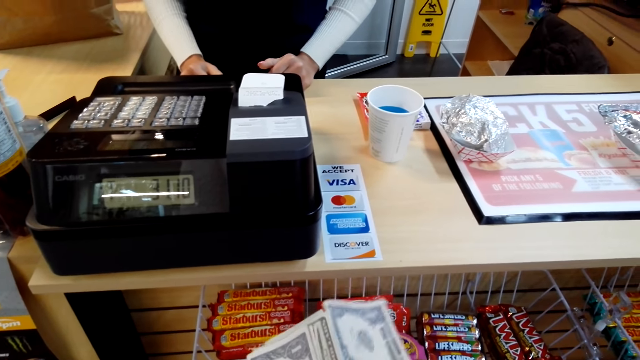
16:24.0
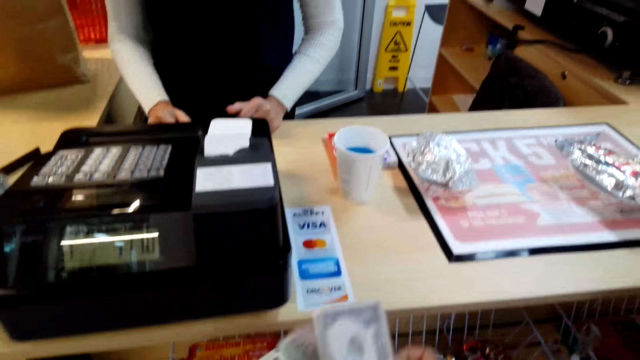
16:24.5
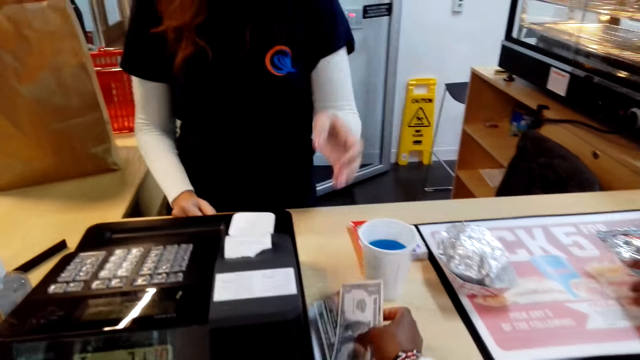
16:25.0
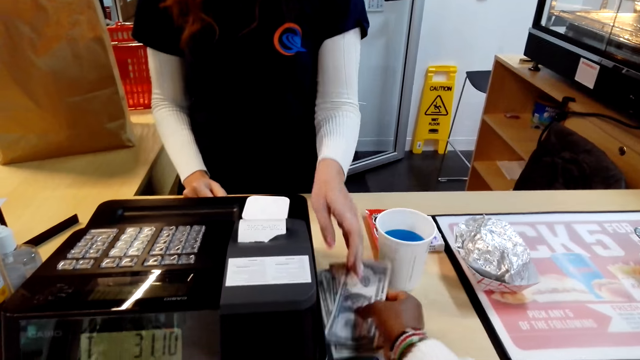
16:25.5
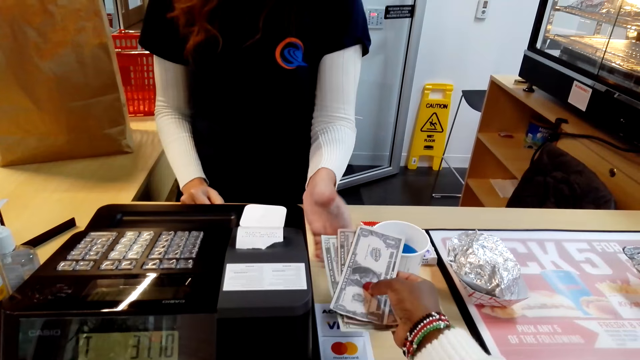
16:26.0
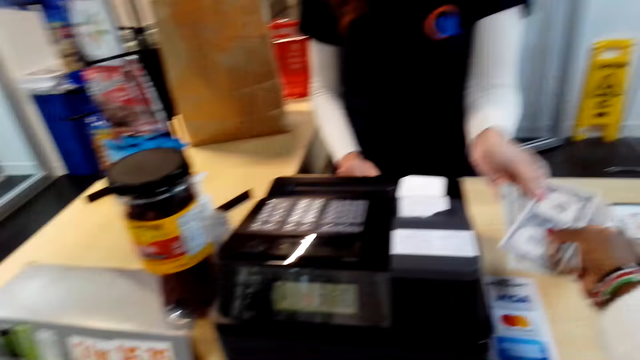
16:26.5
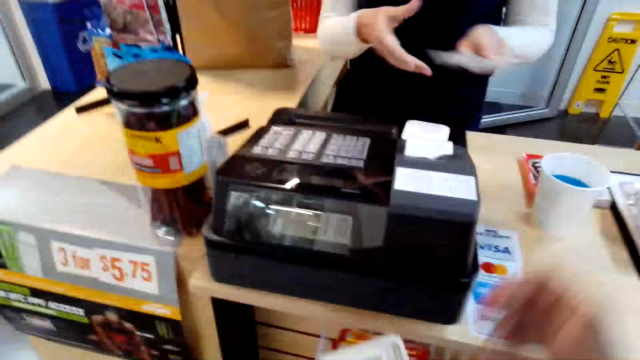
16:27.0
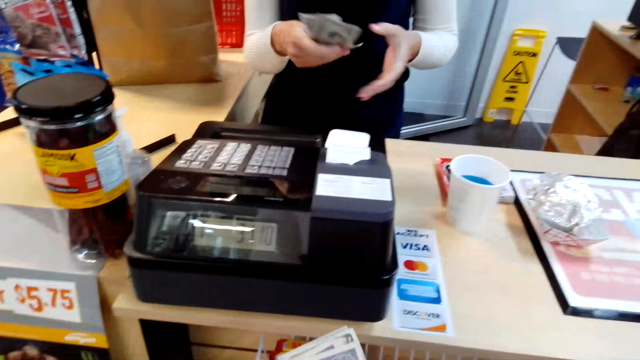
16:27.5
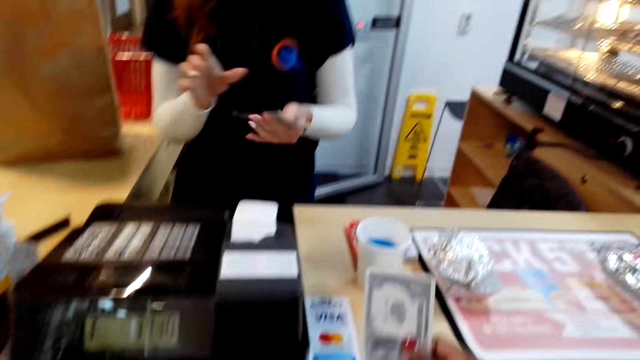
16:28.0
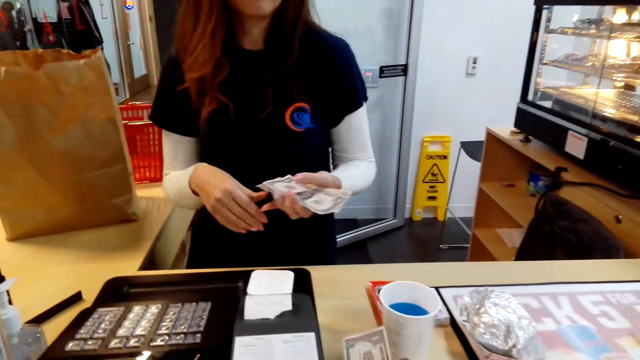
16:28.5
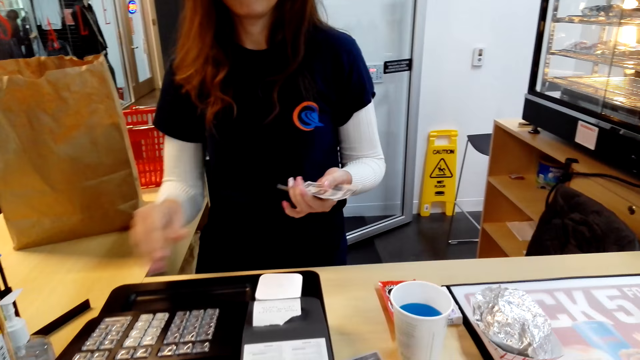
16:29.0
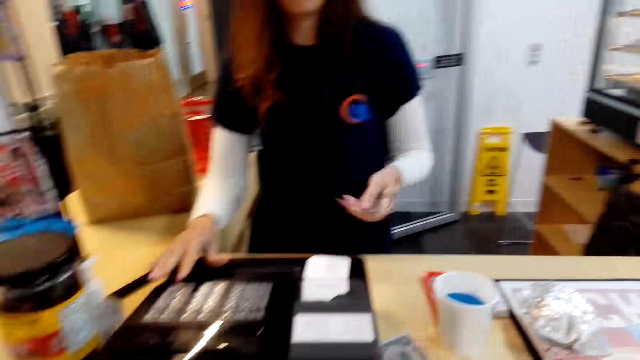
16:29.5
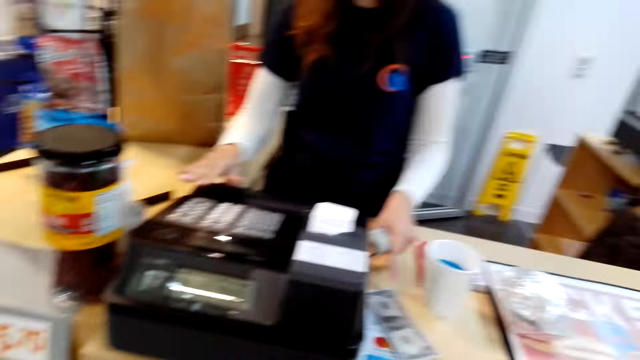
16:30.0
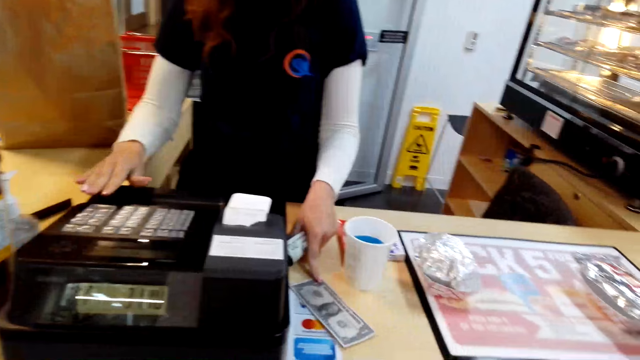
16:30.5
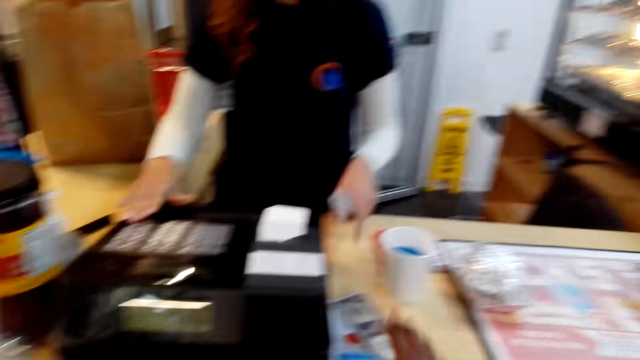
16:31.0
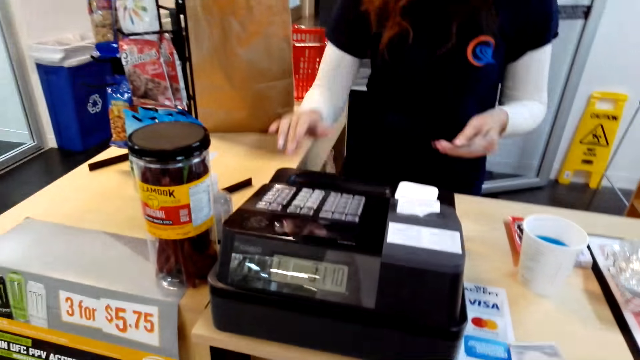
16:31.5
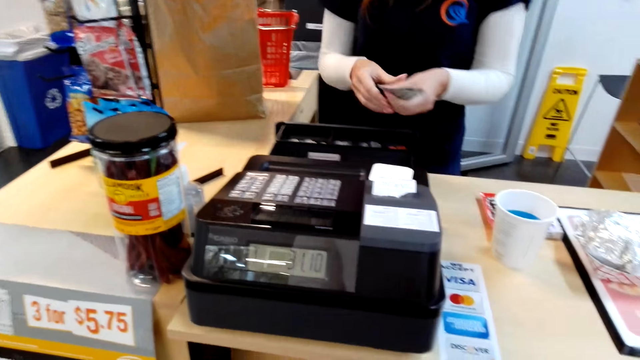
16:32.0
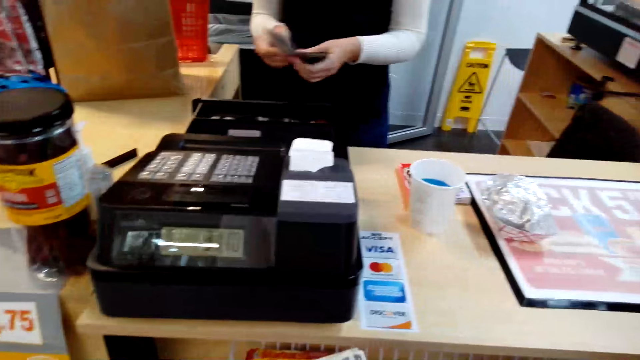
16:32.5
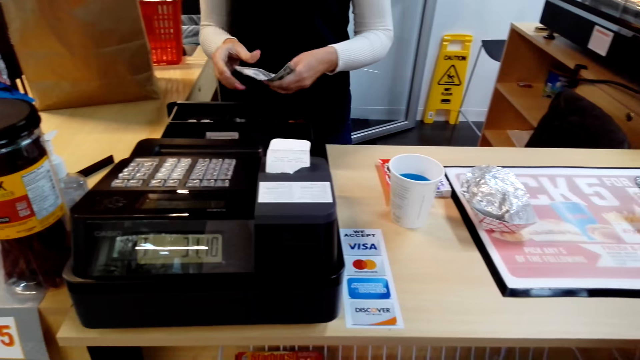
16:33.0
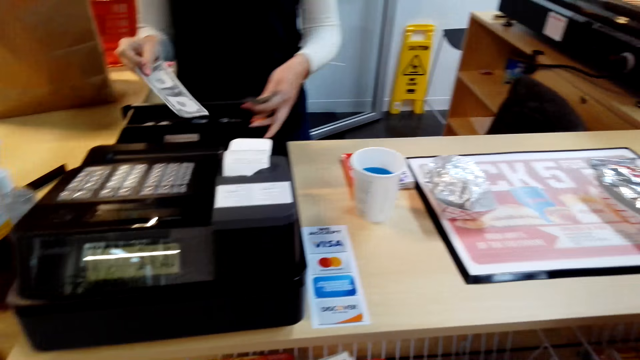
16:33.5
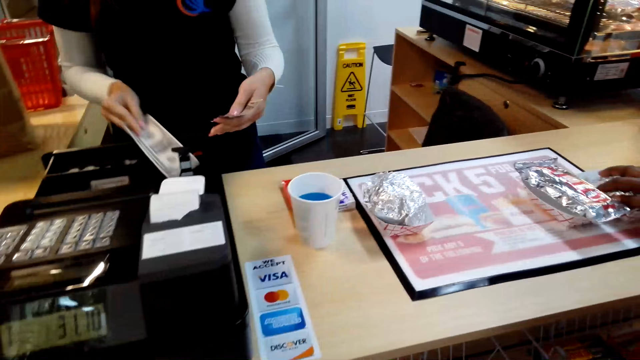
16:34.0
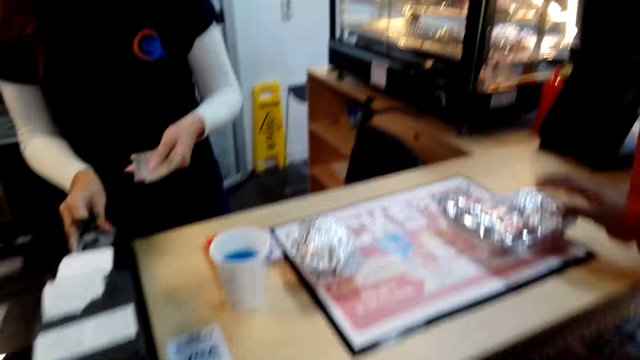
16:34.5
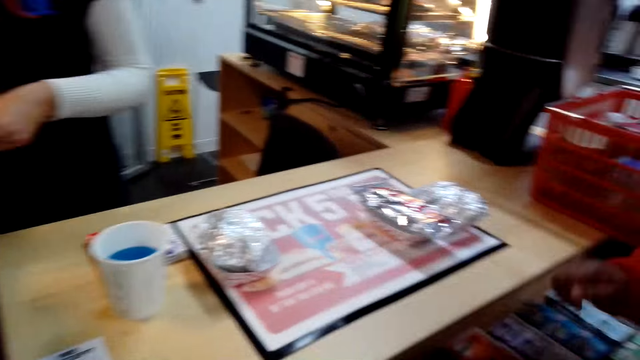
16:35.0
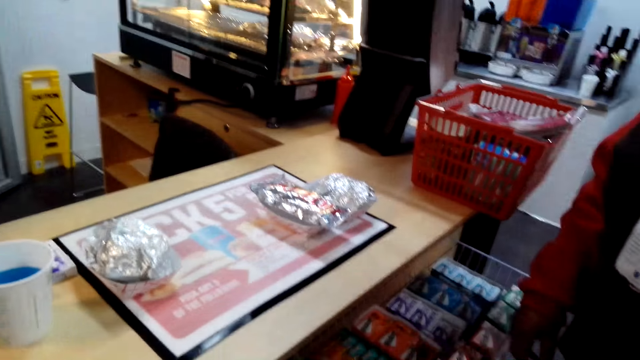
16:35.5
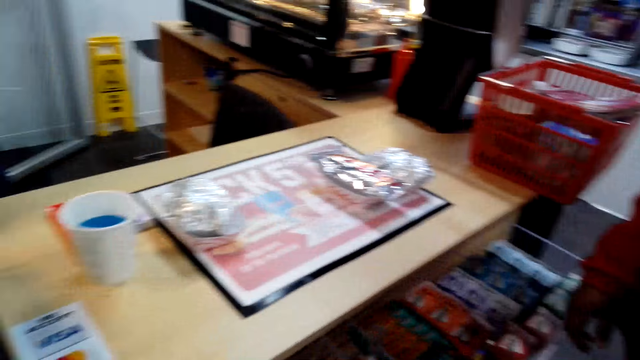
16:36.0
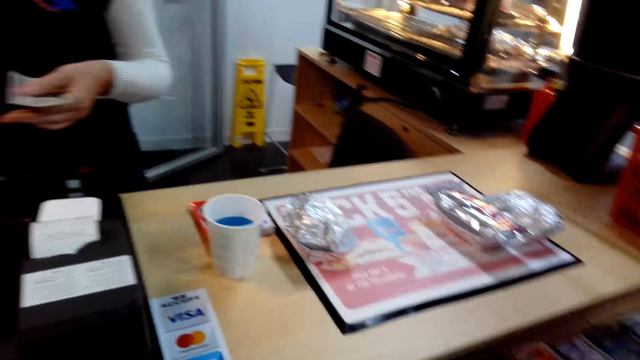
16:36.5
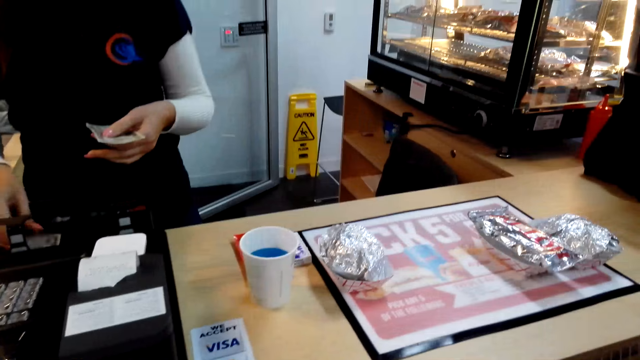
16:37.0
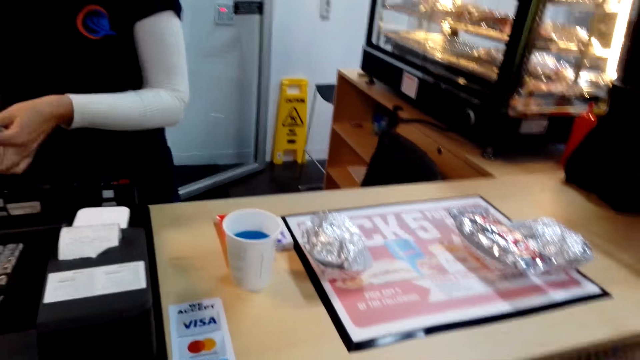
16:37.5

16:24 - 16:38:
The camera wearer hands the cashier money. The cashier presses a cash register, pushes money on the counter, counts money, and puts money in the cash register.

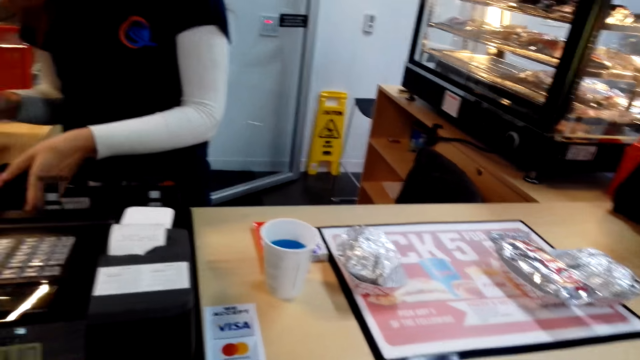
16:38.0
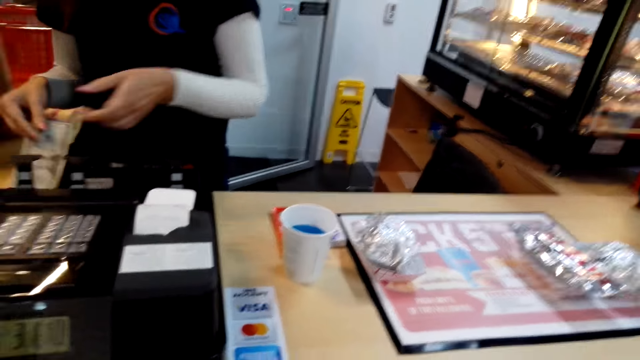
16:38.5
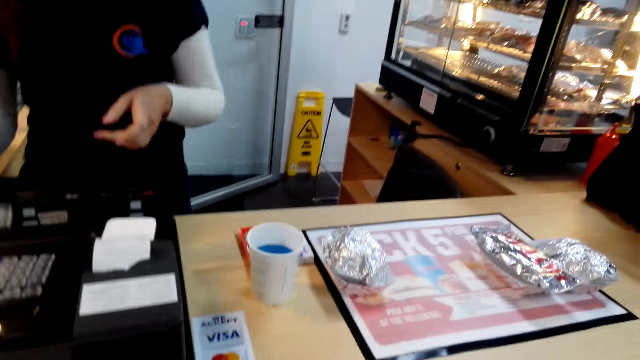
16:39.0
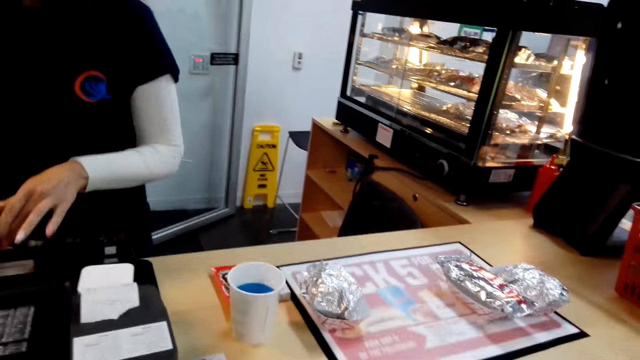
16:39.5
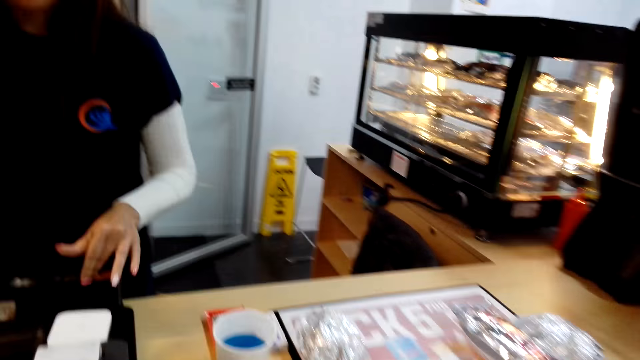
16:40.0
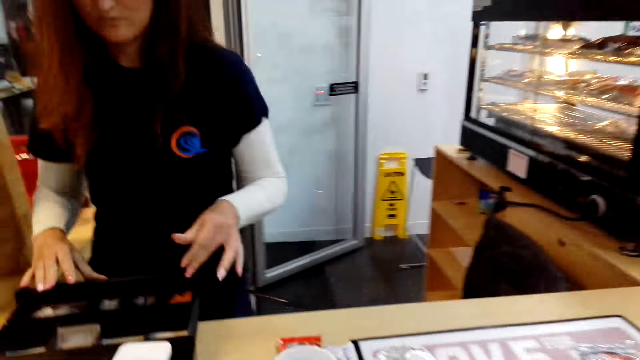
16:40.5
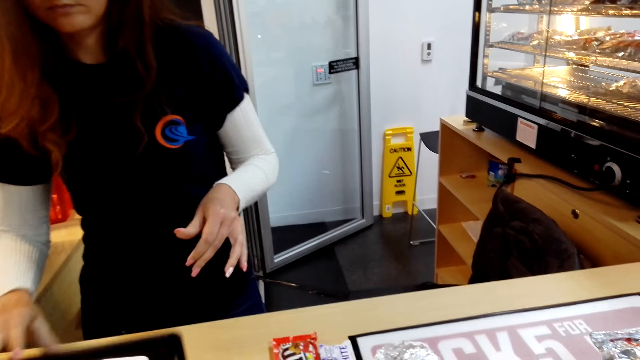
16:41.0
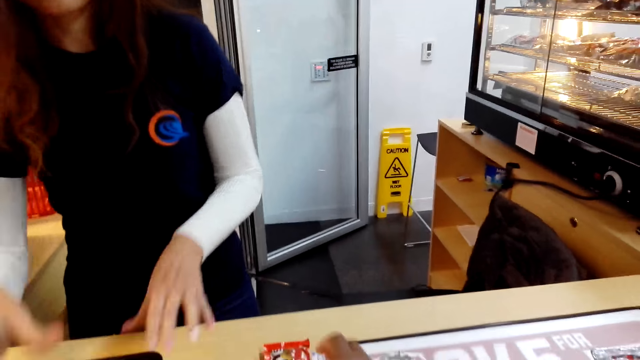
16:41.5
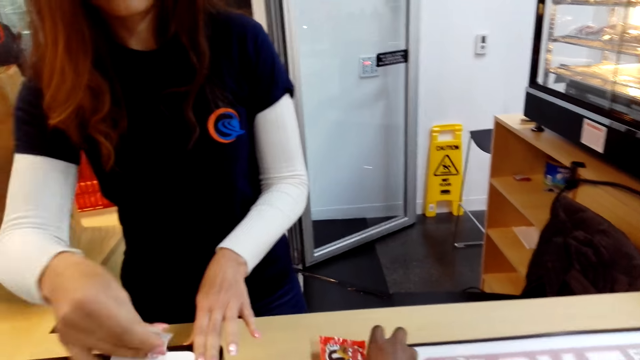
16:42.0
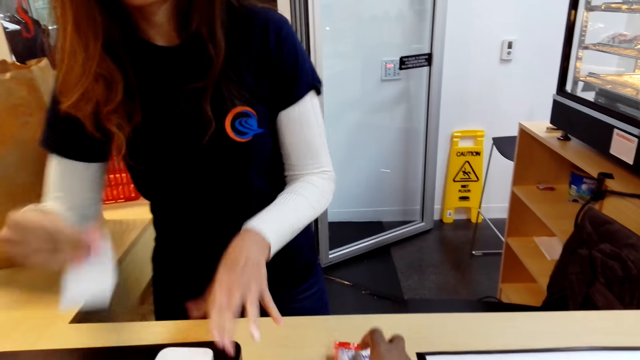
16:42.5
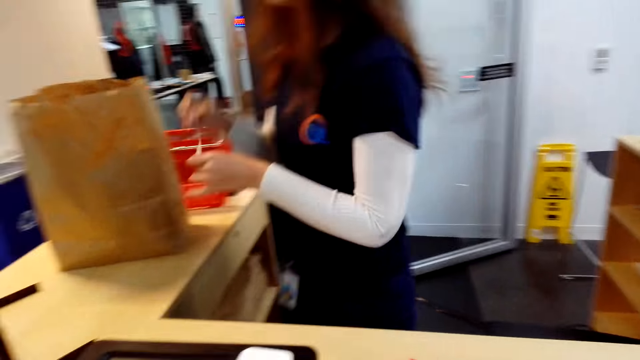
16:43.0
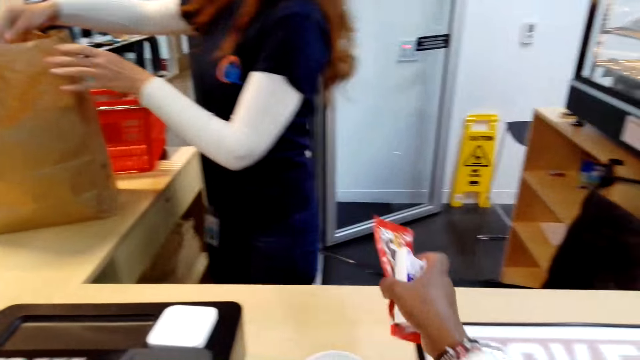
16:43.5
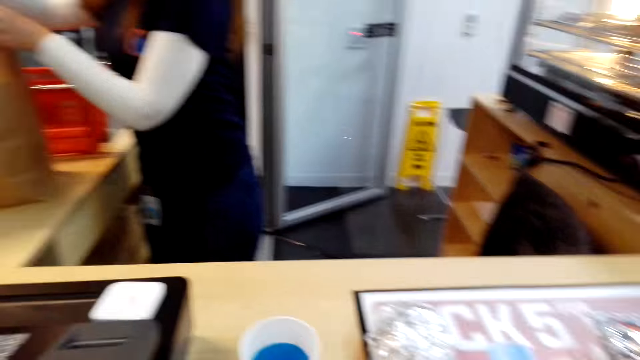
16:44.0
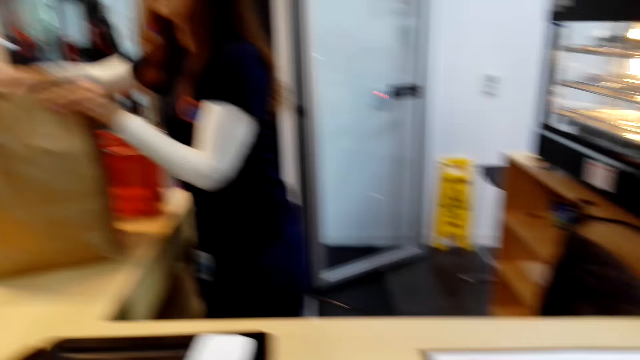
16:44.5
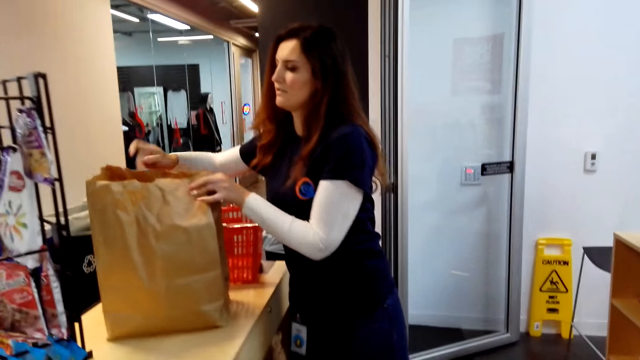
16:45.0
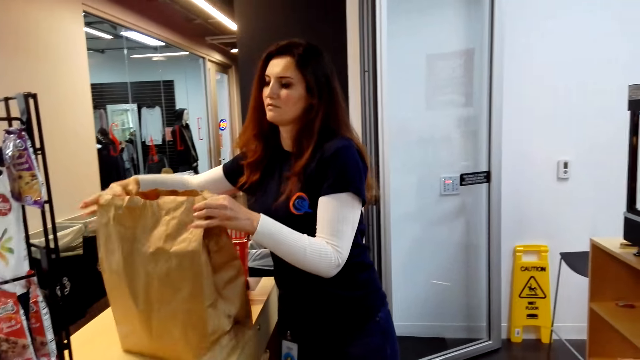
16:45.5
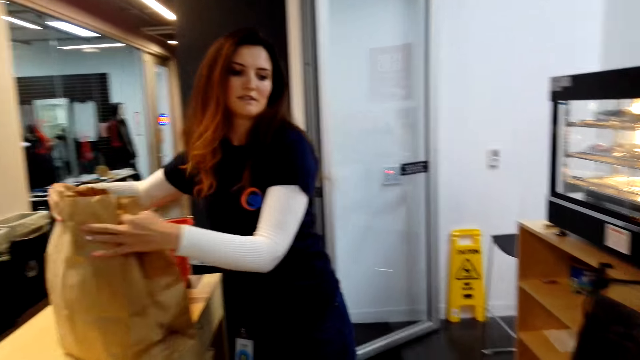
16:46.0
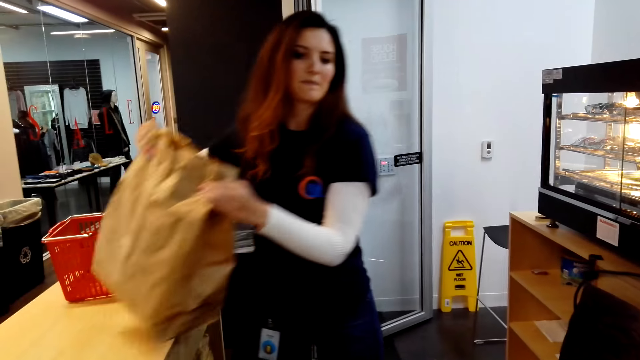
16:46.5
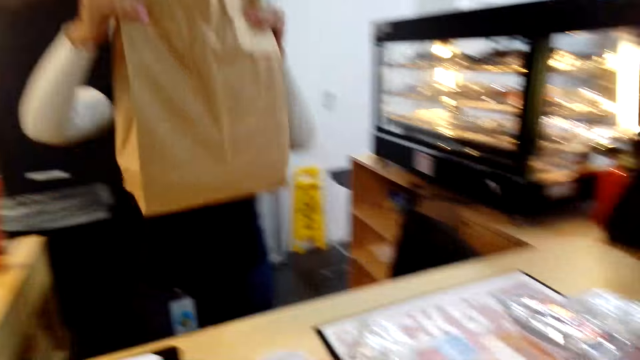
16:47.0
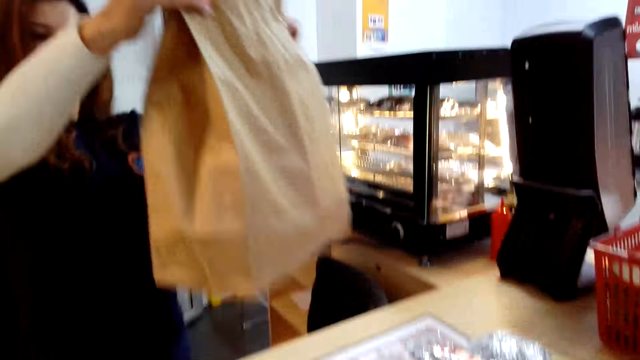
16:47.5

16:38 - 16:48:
The cashier puts money in the cash register, pushes the cash register, removes a receipt from the cash register, cuts the receipt, and drops the receipt in a shopping bag. The camera wearer picks up chewing gum and packs goods. The cashier moves the bag and picks up the shopping bag.
